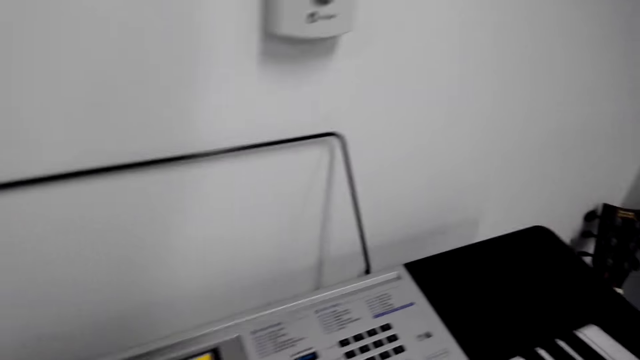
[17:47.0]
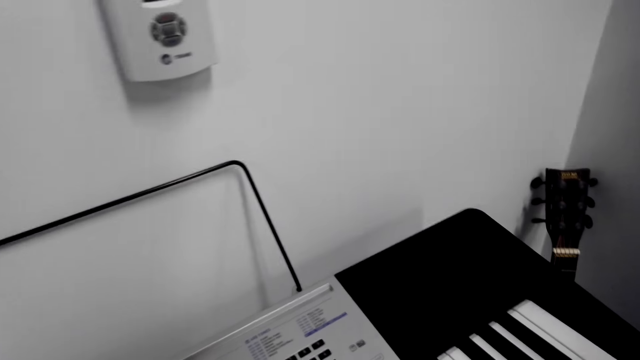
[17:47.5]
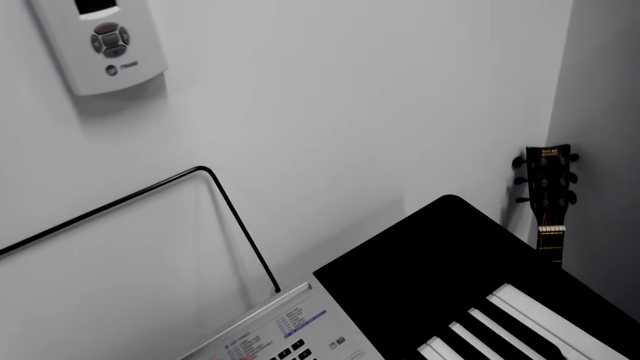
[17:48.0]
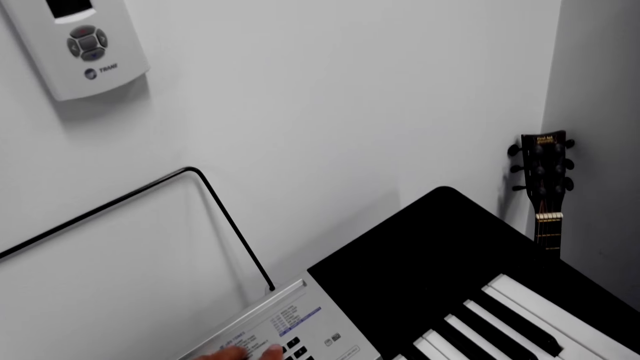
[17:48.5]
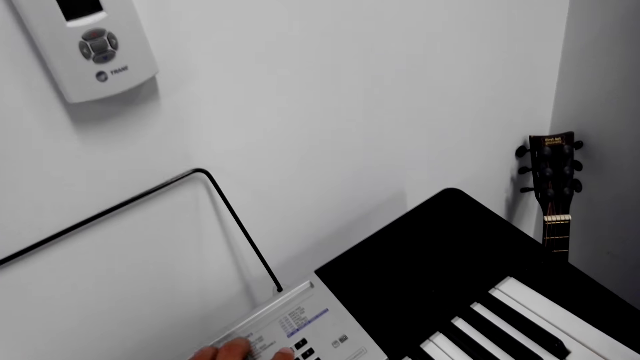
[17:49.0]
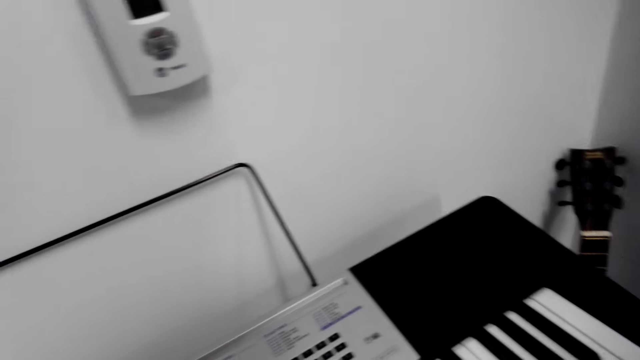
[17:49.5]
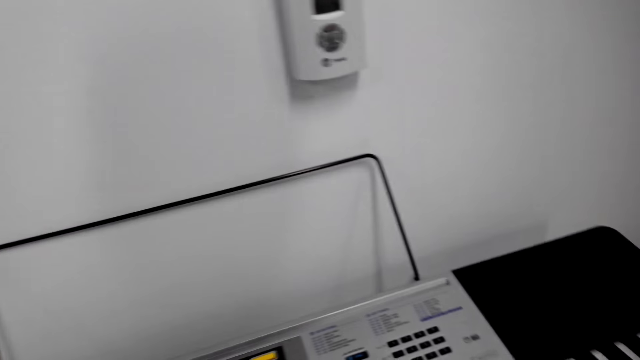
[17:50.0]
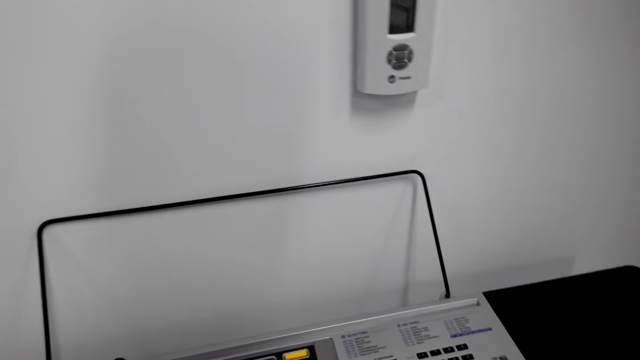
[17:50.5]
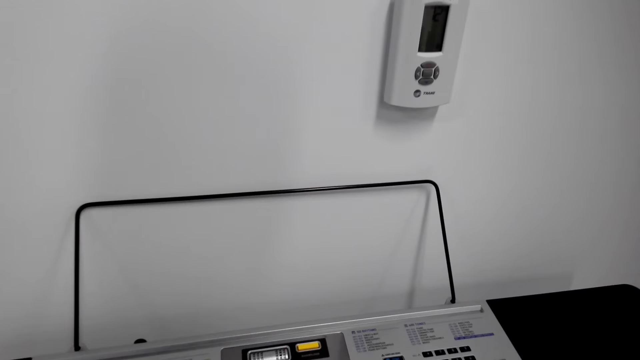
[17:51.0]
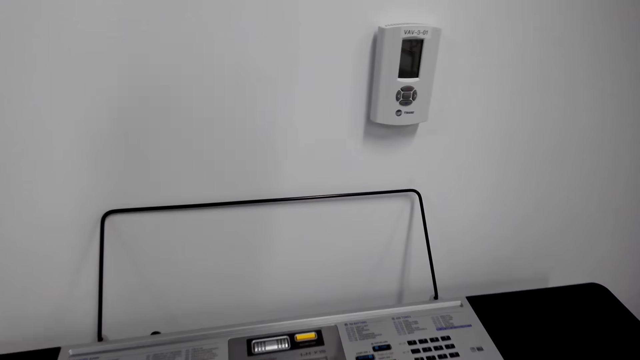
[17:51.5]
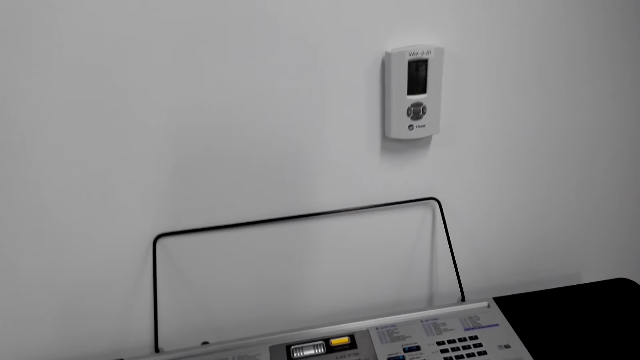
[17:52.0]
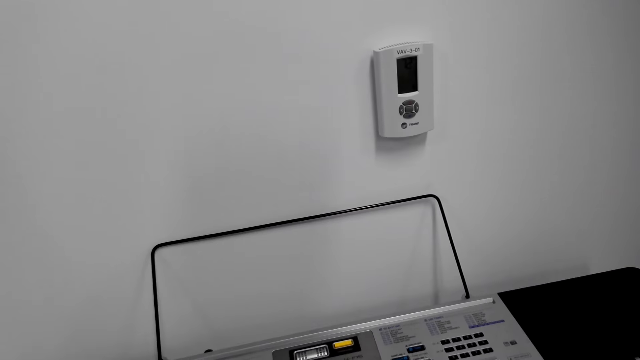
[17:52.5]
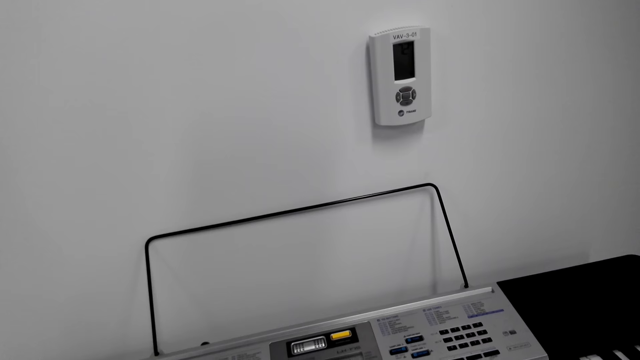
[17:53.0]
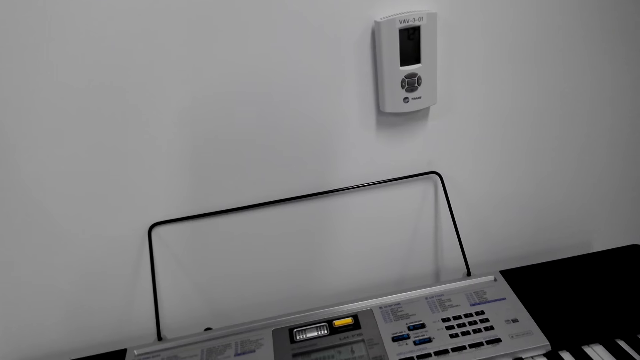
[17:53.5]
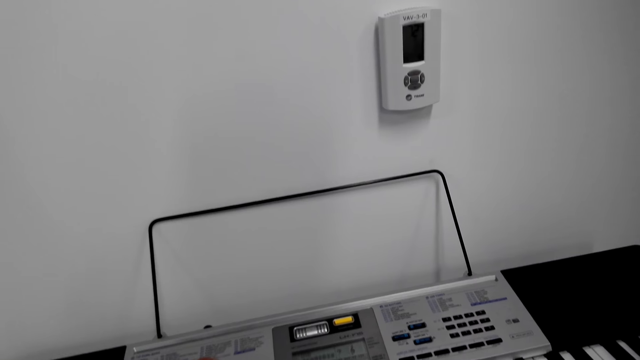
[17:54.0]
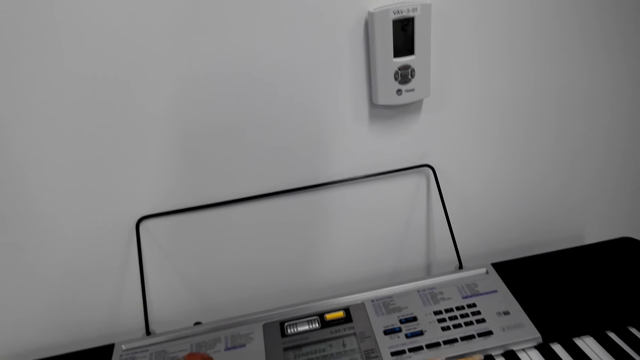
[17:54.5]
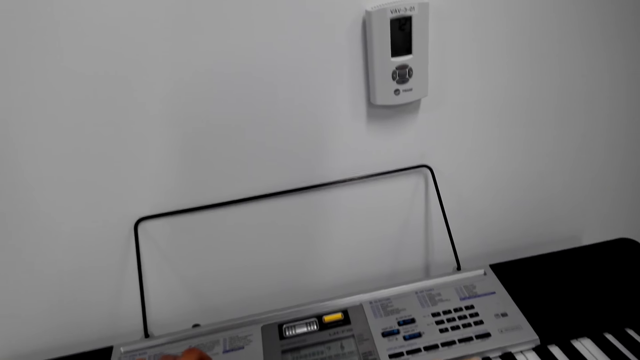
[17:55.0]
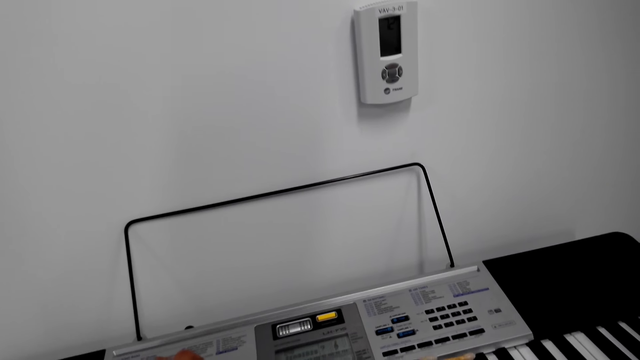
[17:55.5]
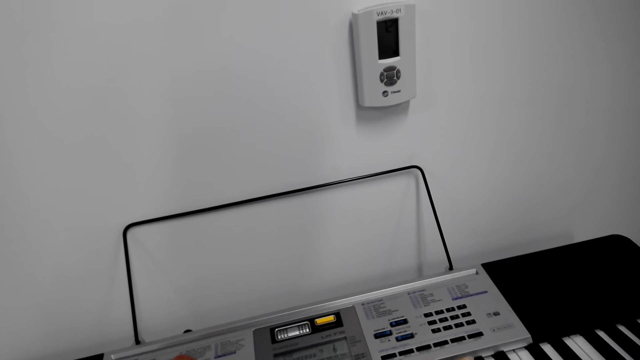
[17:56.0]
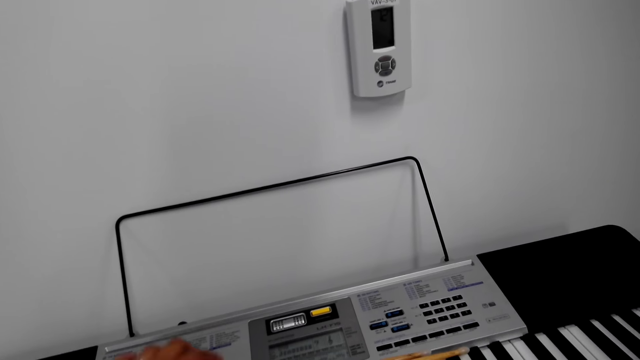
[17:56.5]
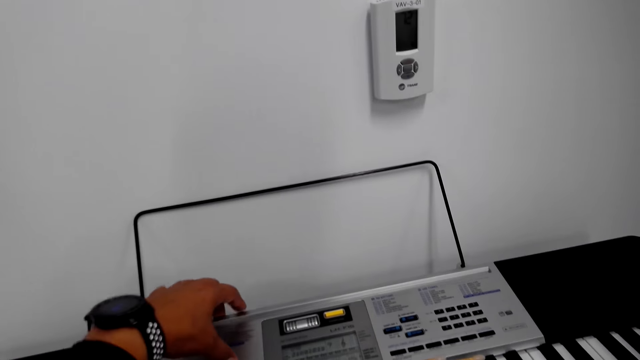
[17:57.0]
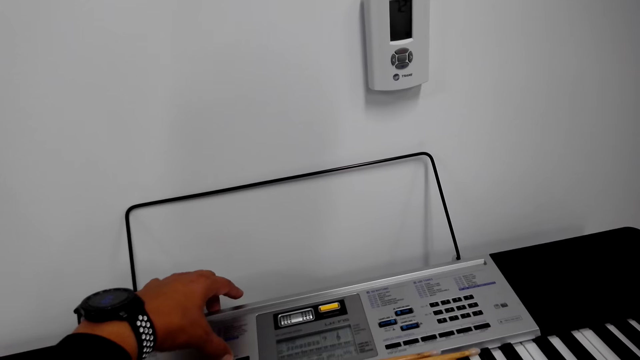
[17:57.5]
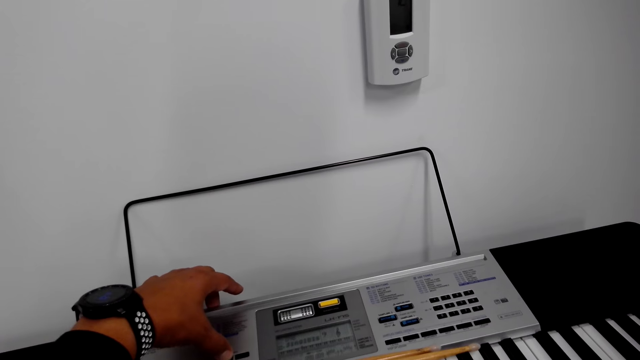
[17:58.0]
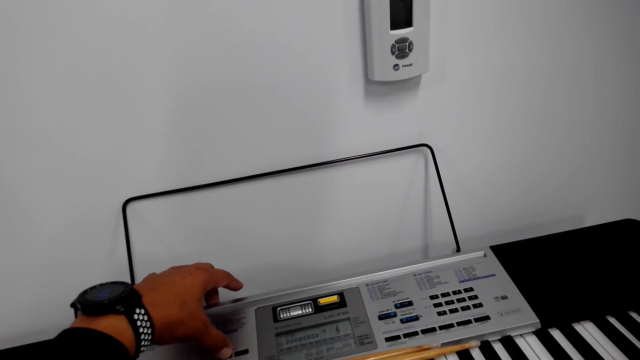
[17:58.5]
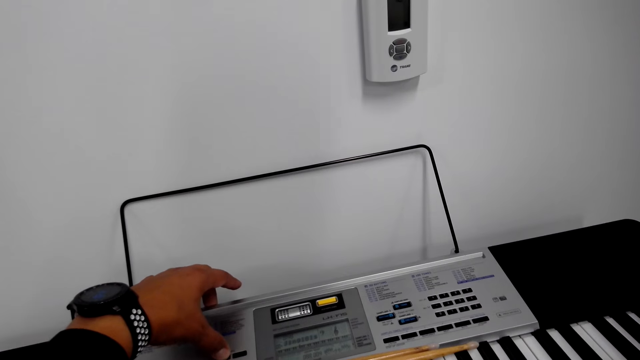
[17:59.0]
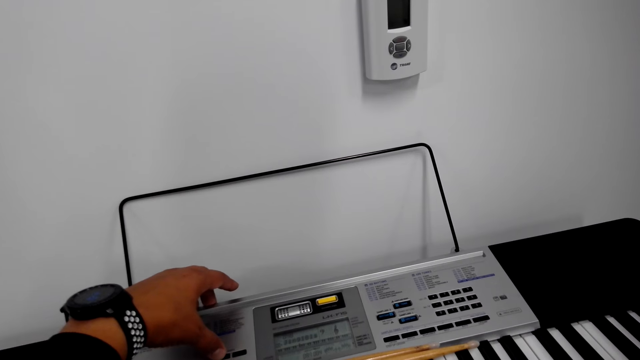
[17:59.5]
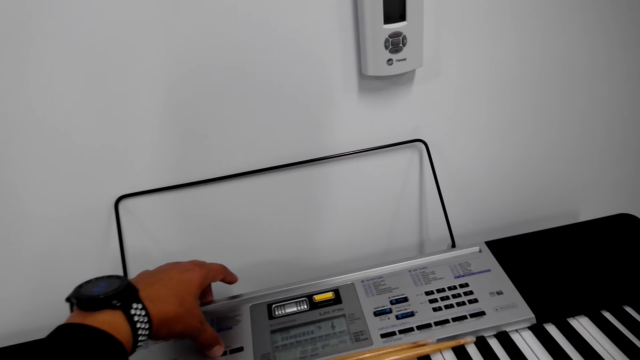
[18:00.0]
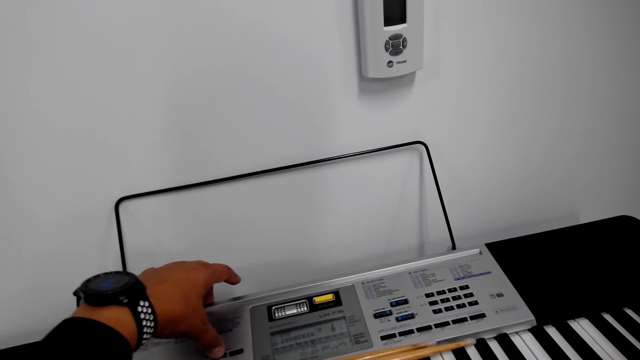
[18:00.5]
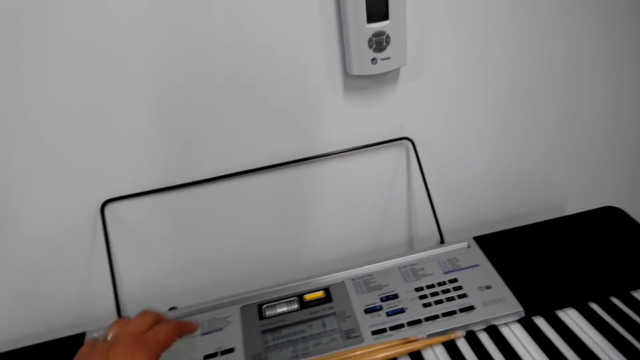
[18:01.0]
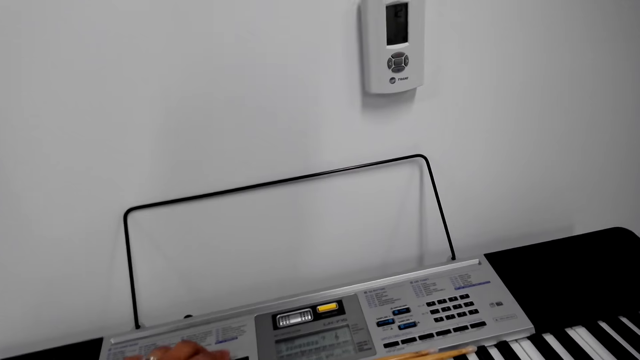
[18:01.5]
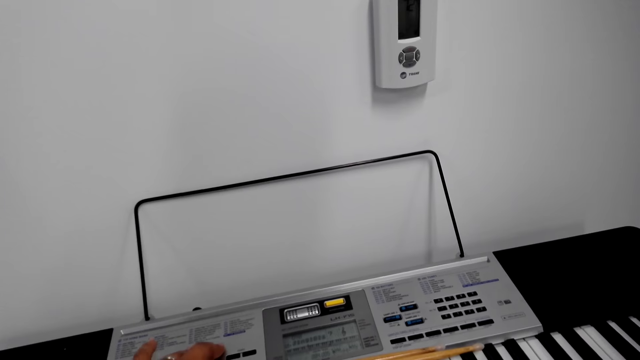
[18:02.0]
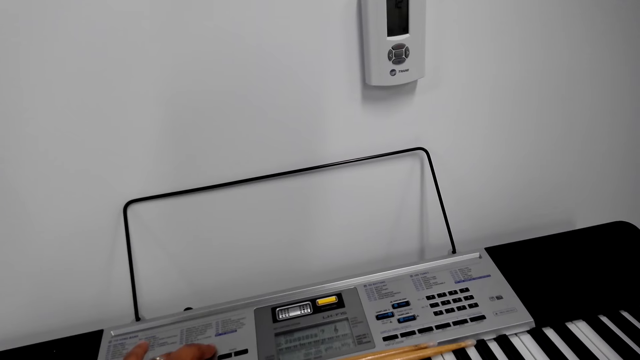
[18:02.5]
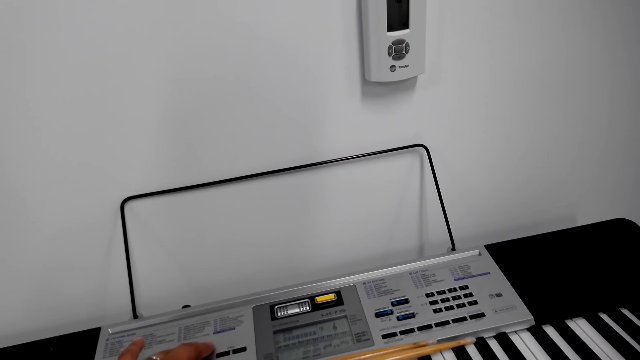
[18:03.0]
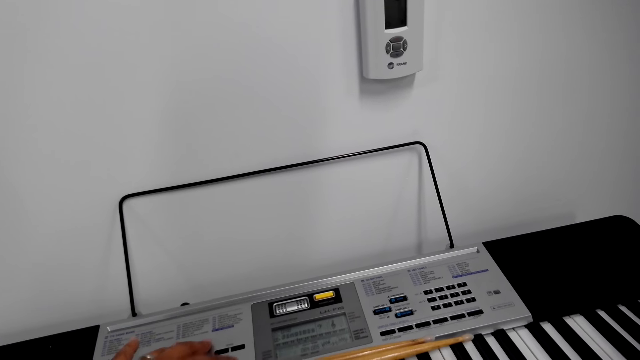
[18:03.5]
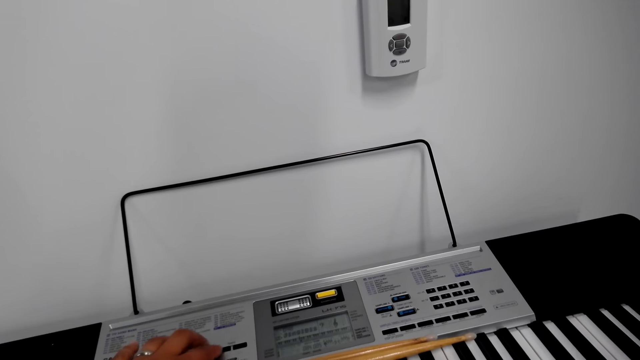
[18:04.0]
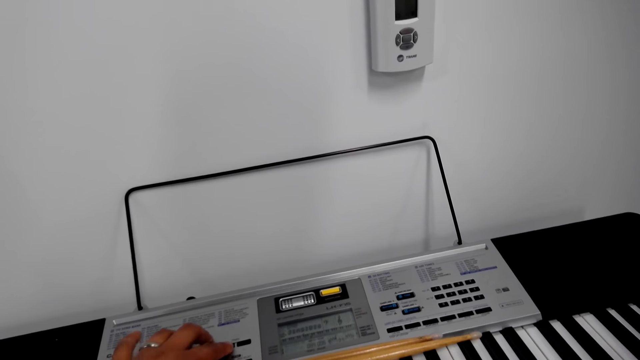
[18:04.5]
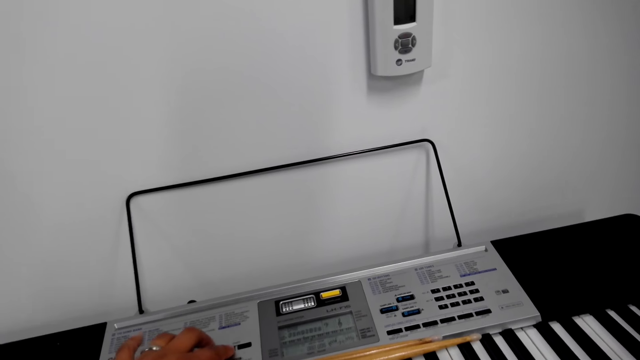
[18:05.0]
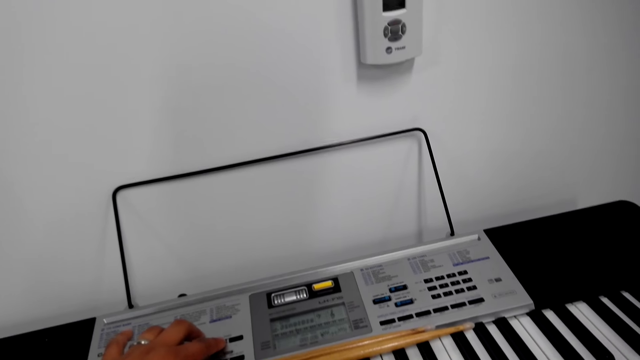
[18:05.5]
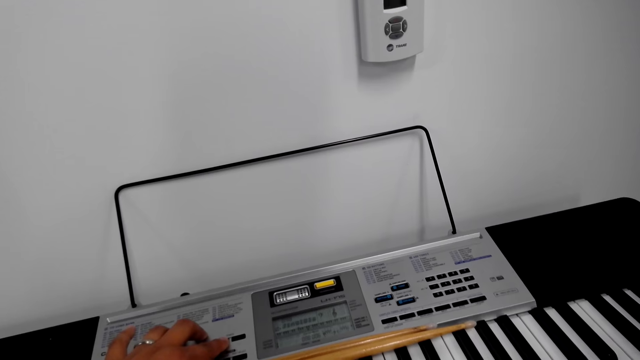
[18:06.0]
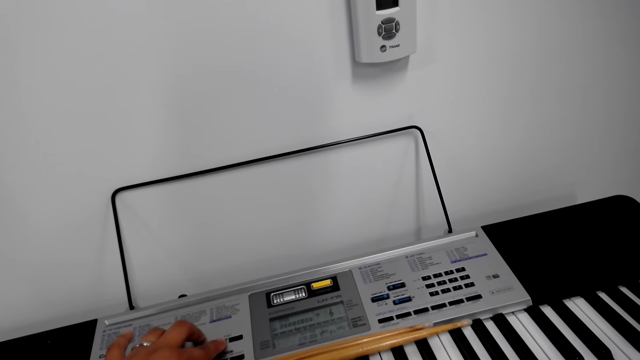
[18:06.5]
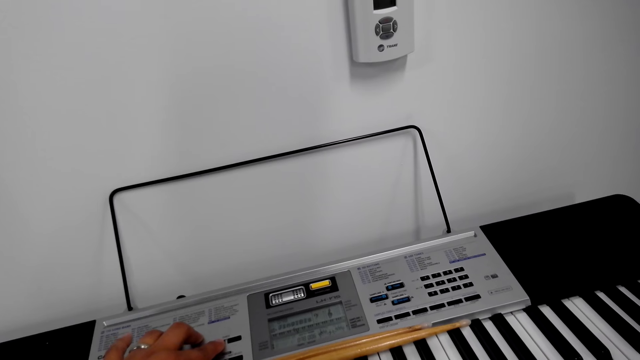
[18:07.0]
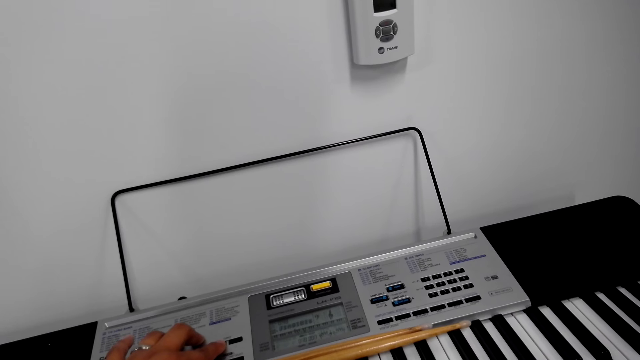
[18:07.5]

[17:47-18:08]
The camera wearer stops playing the piano. They play the piano. They press the piano. They play the piano.
